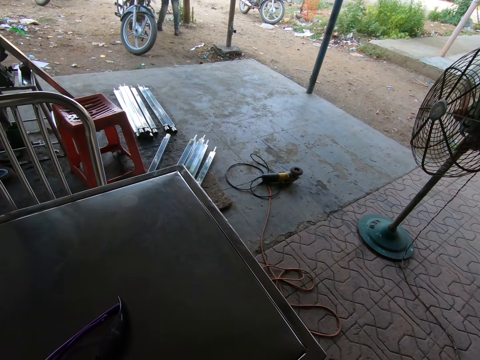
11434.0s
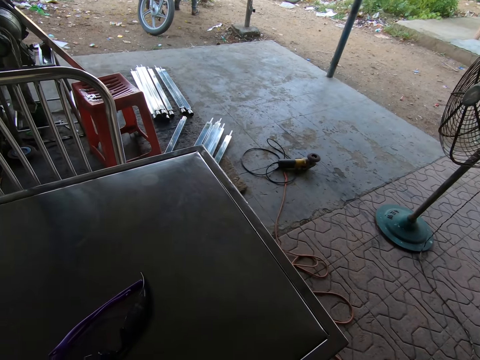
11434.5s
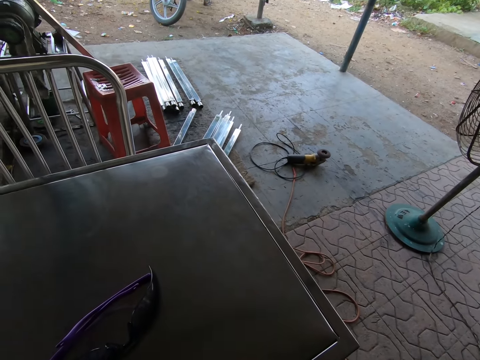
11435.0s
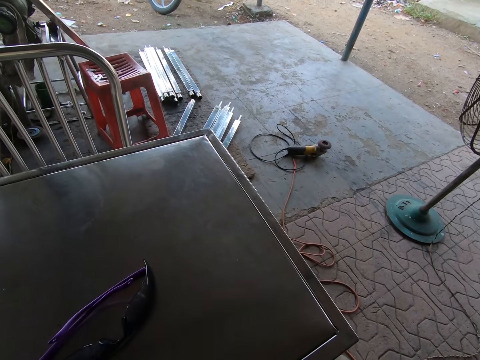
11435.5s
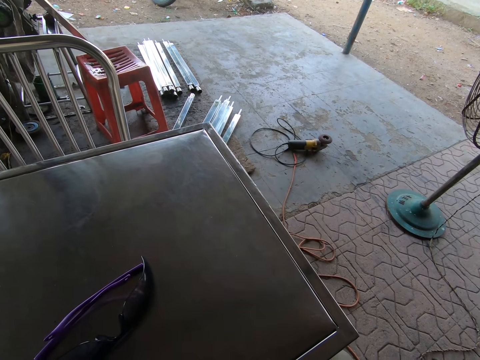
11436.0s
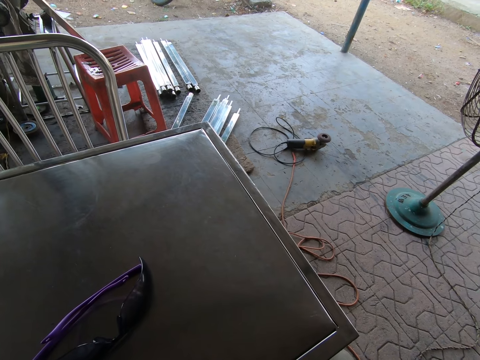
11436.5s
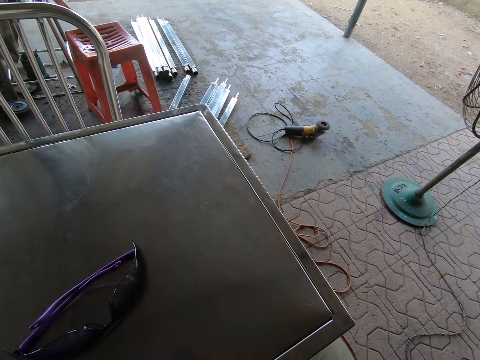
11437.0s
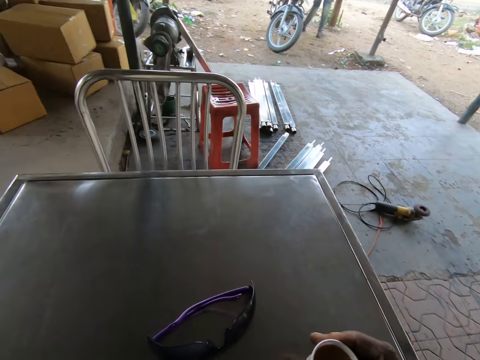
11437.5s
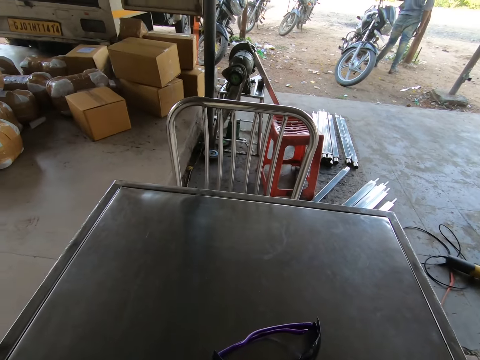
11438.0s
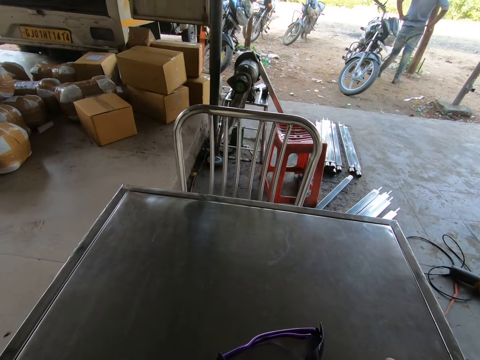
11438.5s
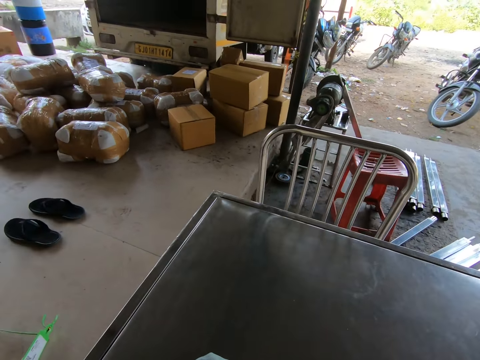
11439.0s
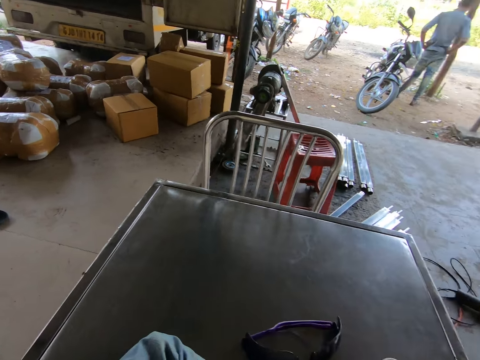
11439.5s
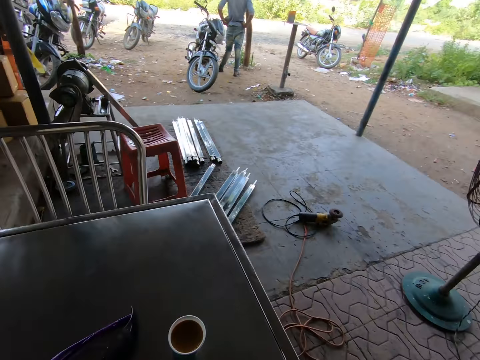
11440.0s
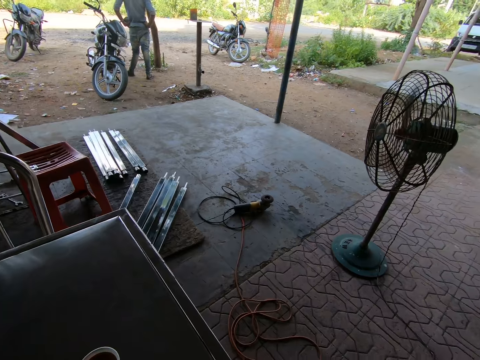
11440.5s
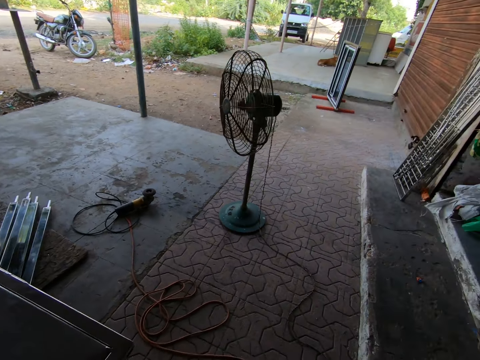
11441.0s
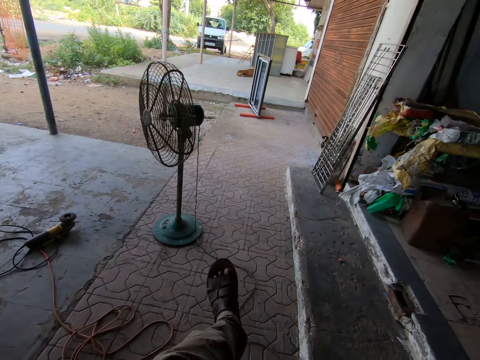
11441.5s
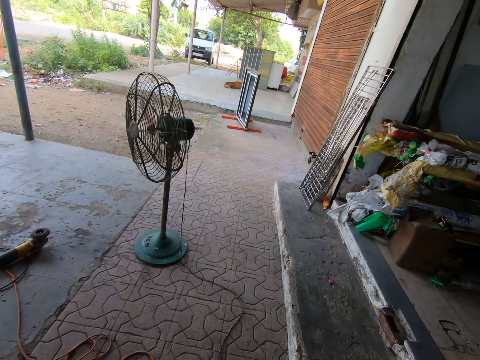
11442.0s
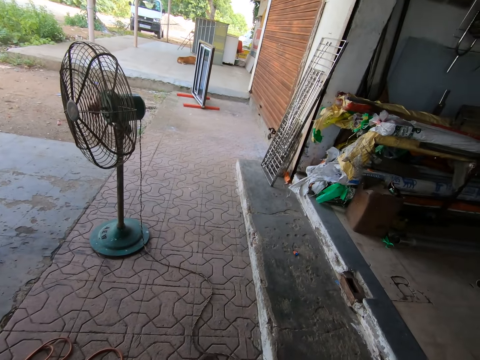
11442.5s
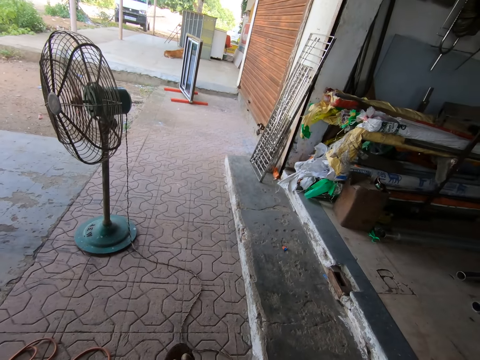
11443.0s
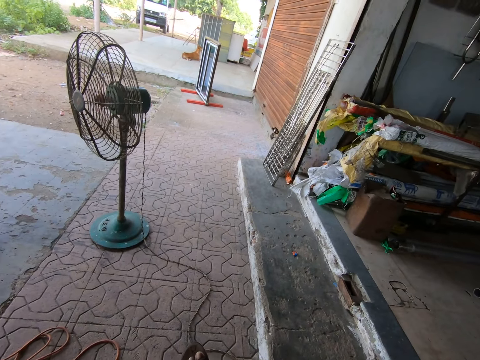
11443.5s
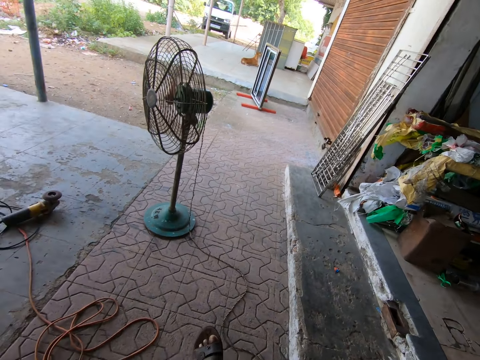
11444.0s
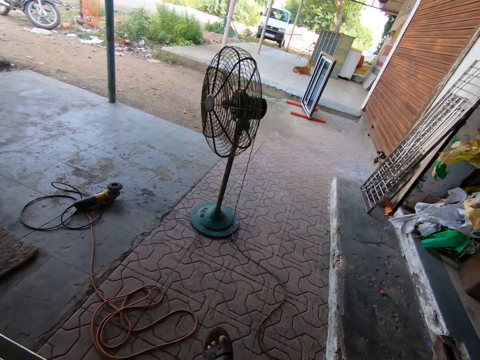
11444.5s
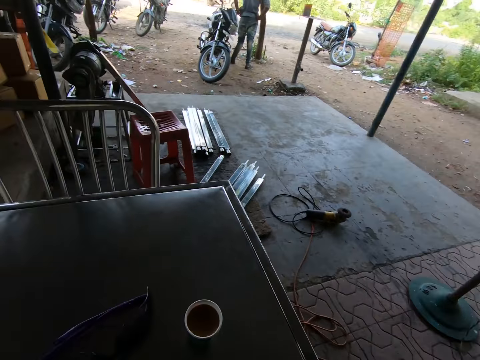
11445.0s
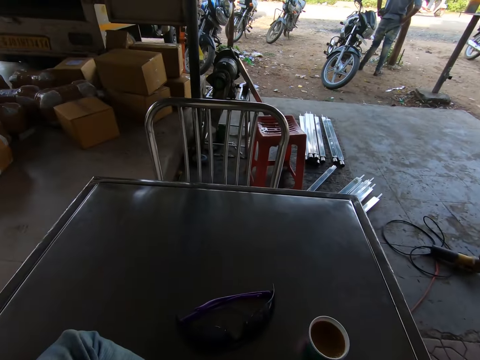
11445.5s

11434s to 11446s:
The camera wearer drinks the tea. He drops the cup of drink in his right hand on the table. He stares around the workshop.

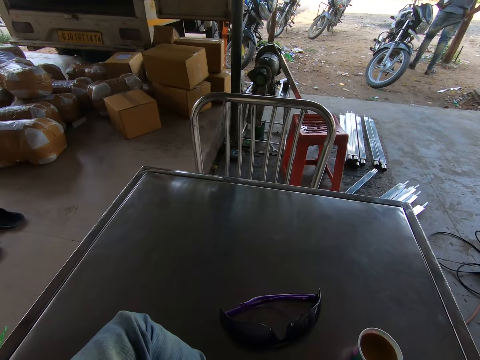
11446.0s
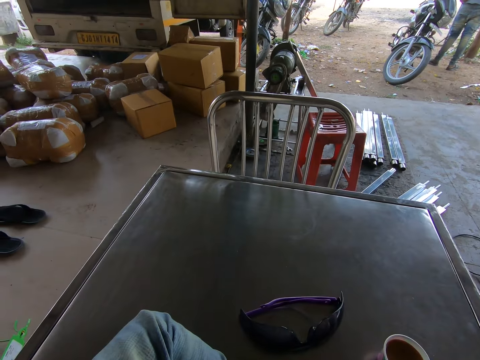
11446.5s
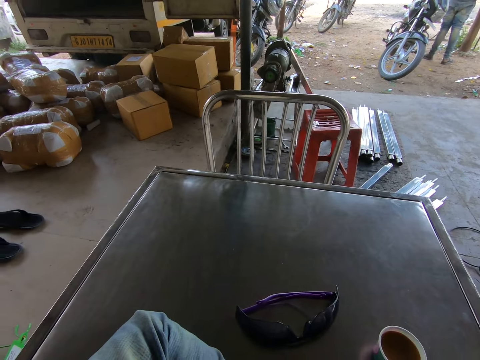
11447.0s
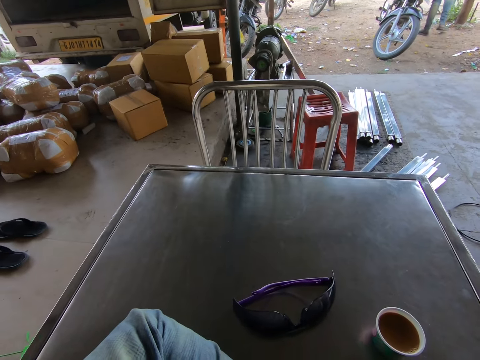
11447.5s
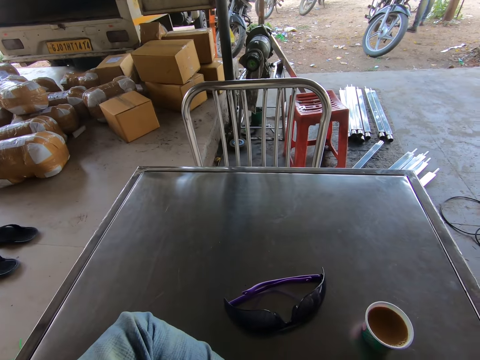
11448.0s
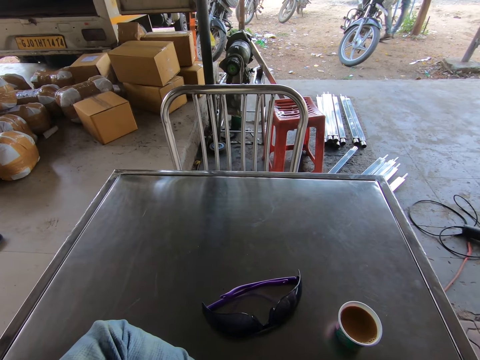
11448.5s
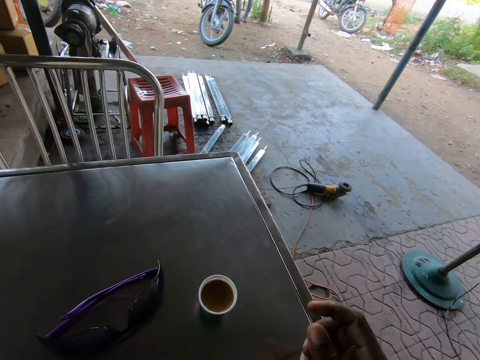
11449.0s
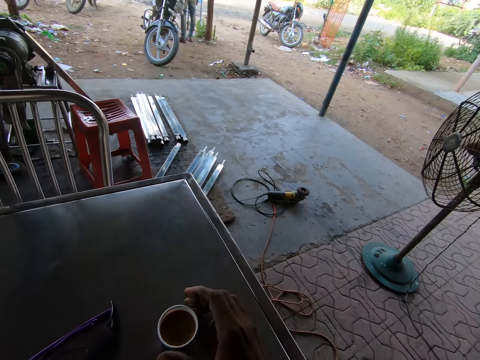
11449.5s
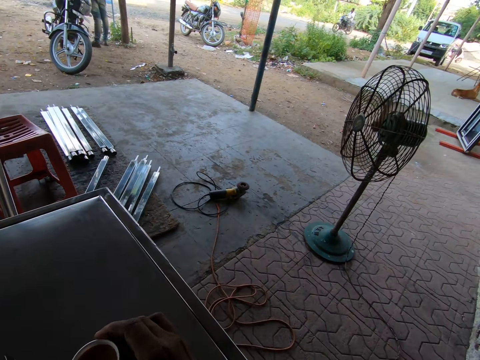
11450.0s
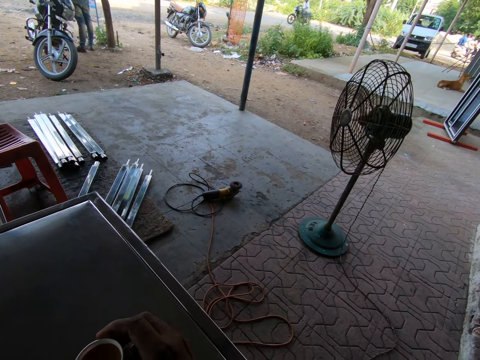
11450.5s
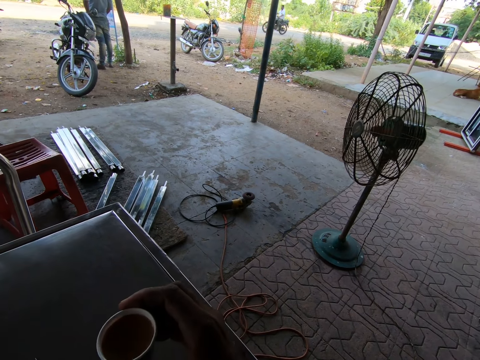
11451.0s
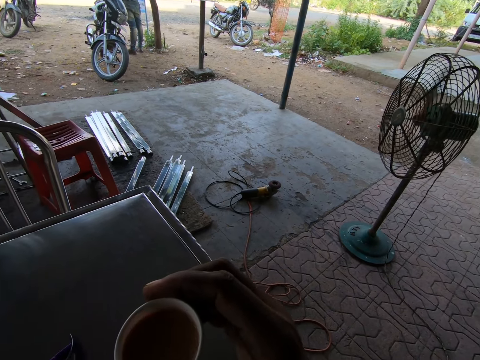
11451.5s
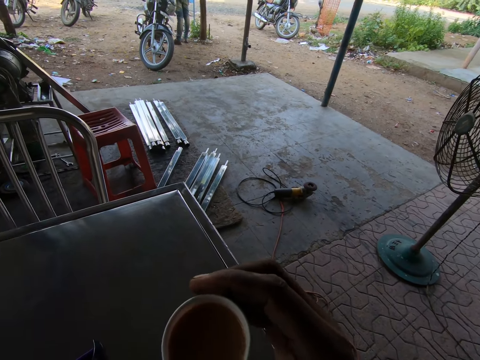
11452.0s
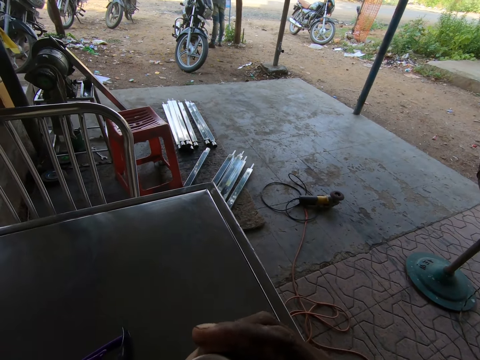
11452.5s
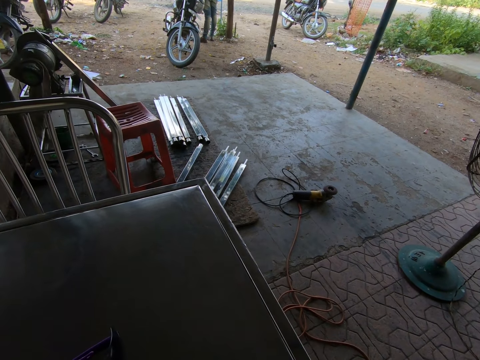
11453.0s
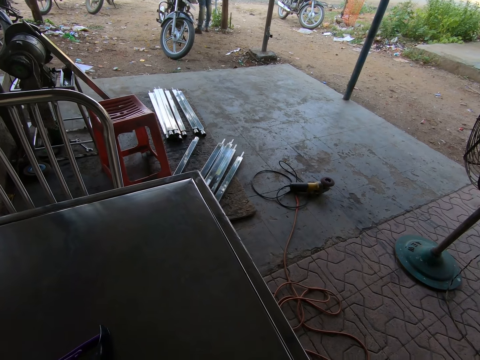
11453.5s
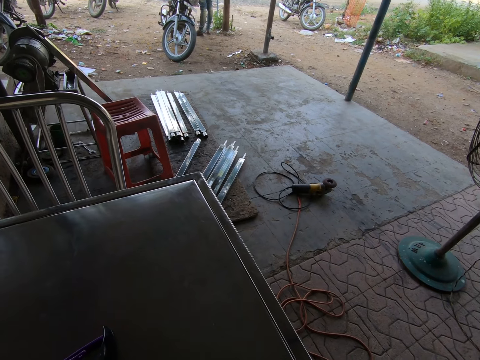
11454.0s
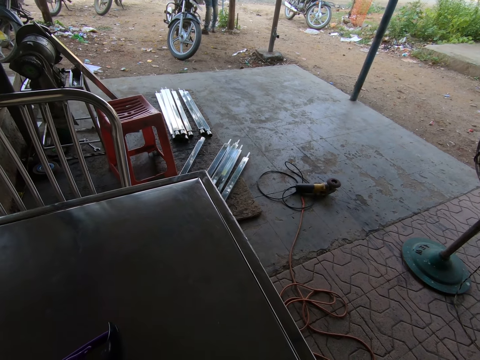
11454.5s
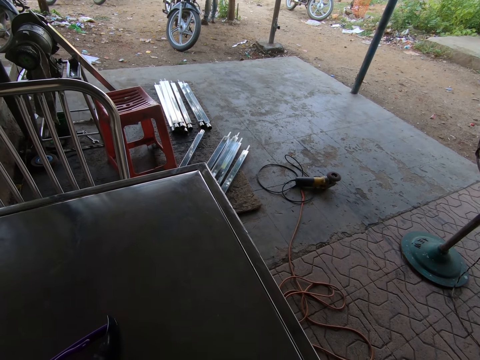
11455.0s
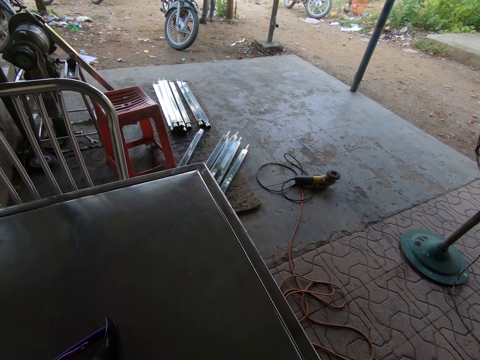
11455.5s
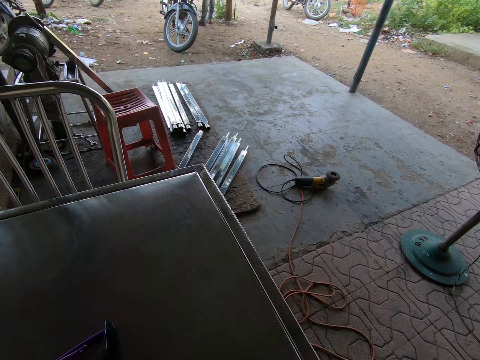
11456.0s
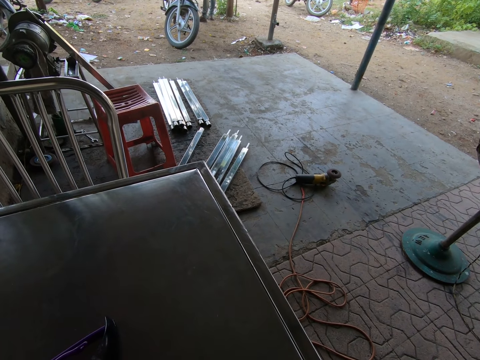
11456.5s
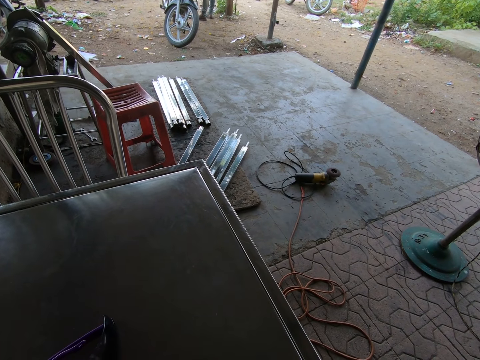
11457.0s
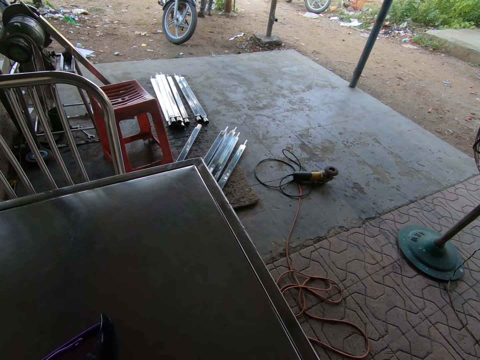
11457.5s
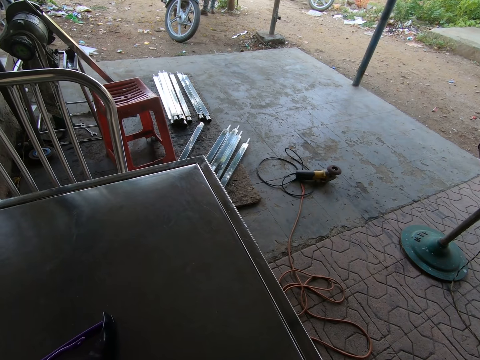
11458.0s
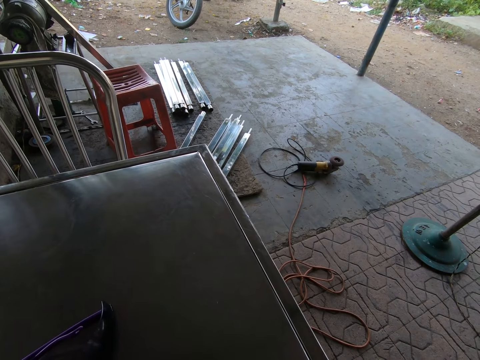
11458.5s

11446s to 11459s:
The camera wearer picks up the cup of drink from the table with his right hand. He raises the cup of drink to his face. He drinks the tea. He stares around the workshop.

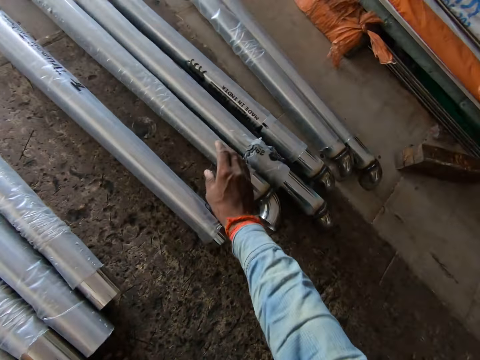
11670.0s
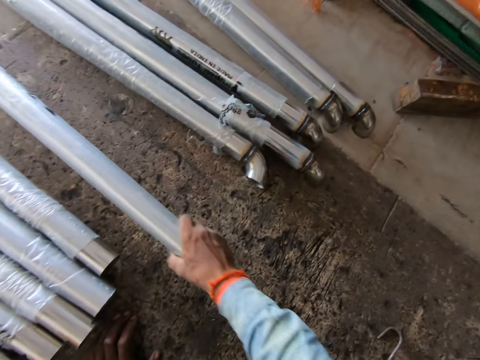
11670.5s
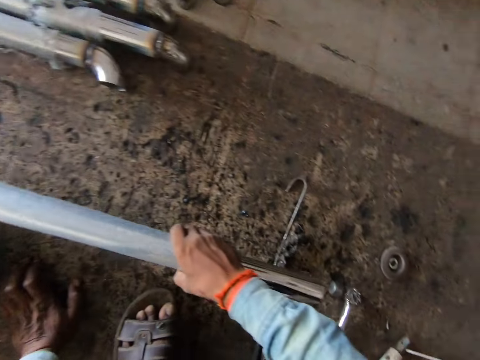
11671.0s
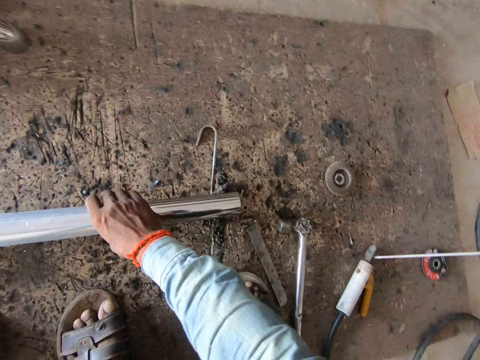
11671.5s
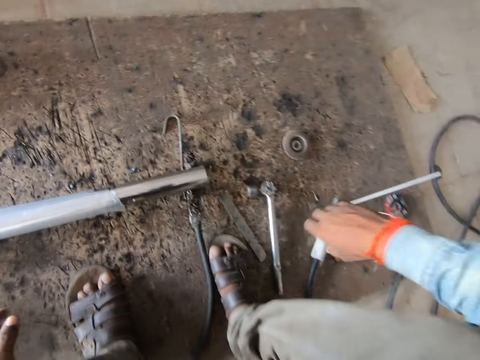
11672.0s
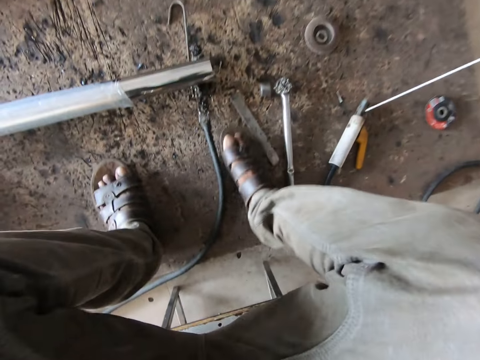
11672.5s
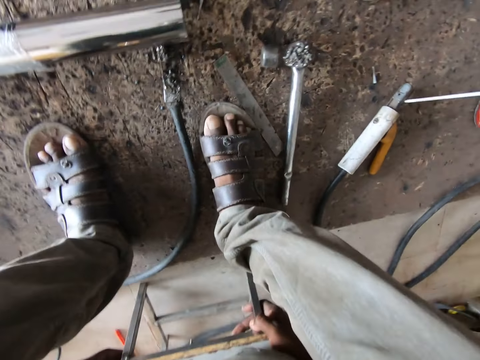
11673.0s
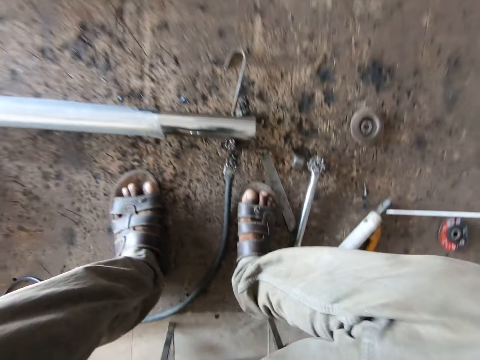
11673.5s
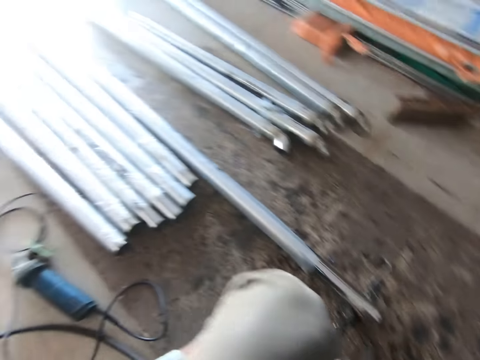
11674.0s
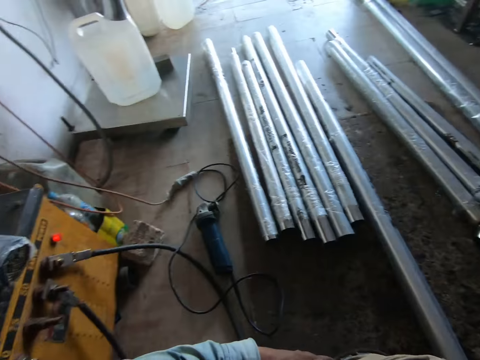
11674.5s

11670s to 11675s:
The camera wearer pulls out an aluminum pipe or rail from the set of aluminum pipes with his right hand. He puts the rail on top of the hook. He adjusts his chair with his hands. He looks to the left.
